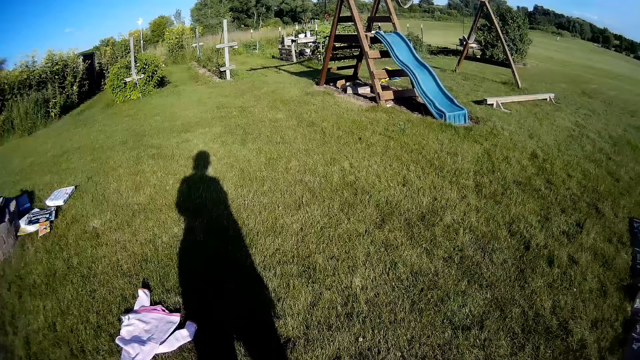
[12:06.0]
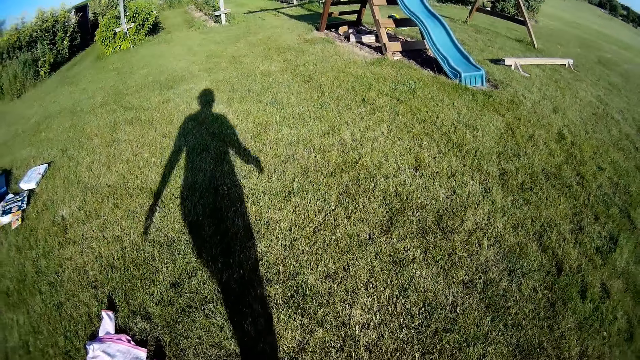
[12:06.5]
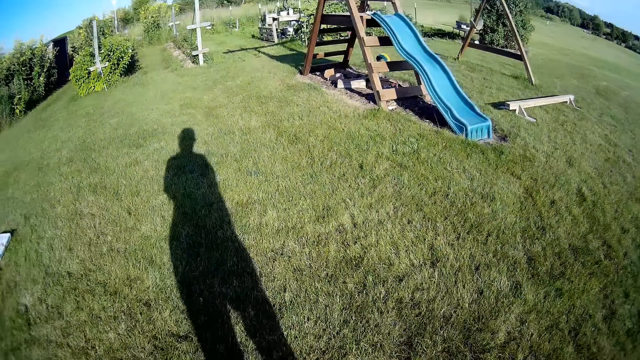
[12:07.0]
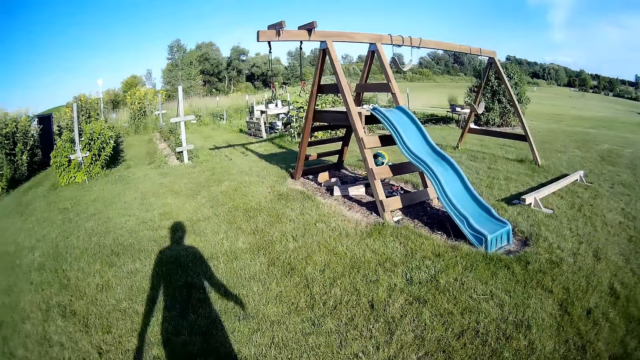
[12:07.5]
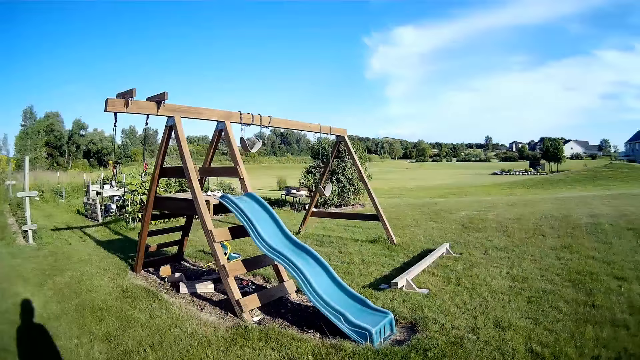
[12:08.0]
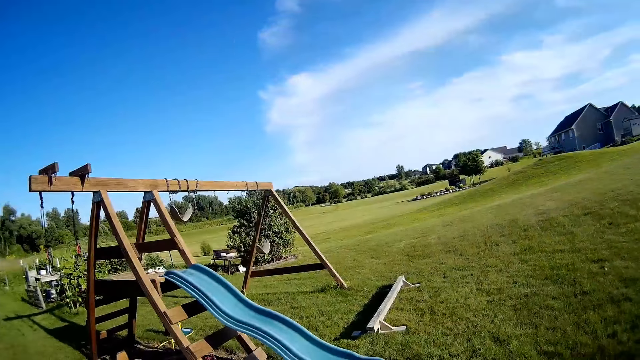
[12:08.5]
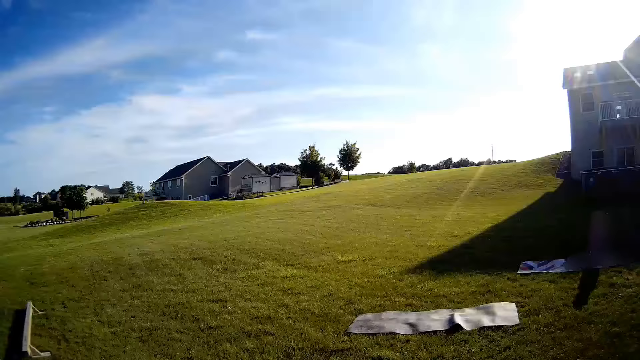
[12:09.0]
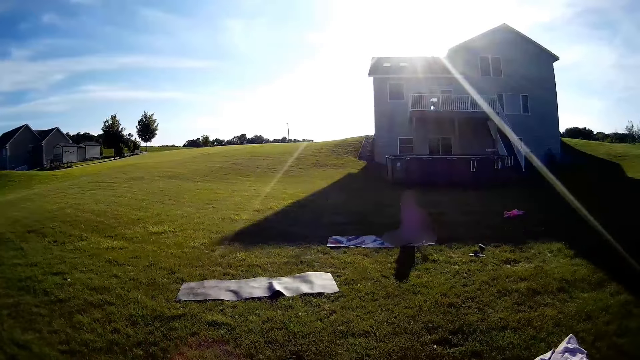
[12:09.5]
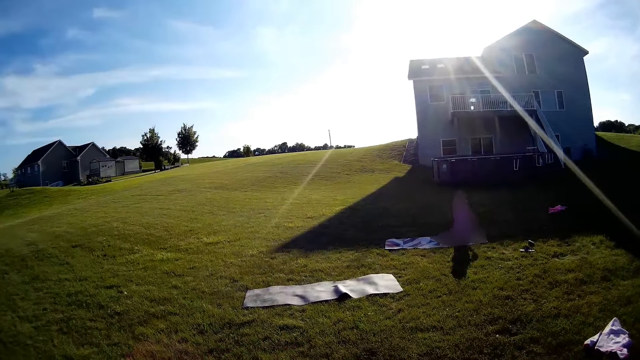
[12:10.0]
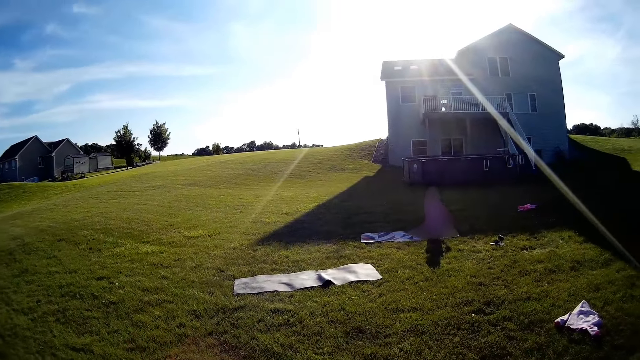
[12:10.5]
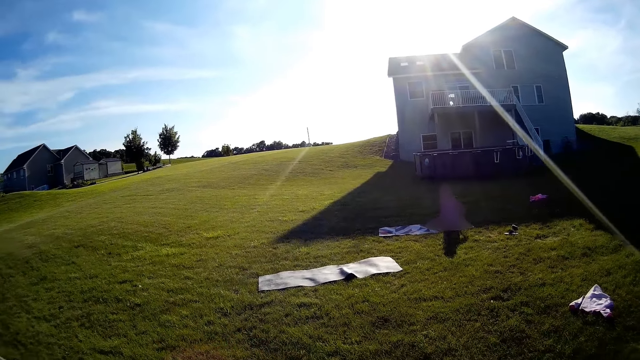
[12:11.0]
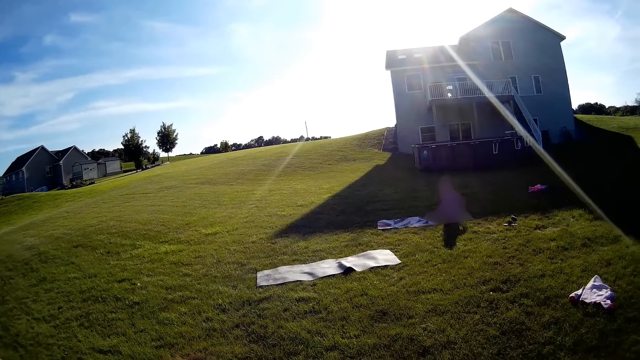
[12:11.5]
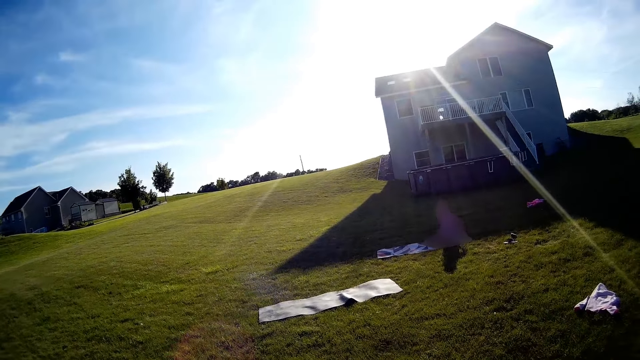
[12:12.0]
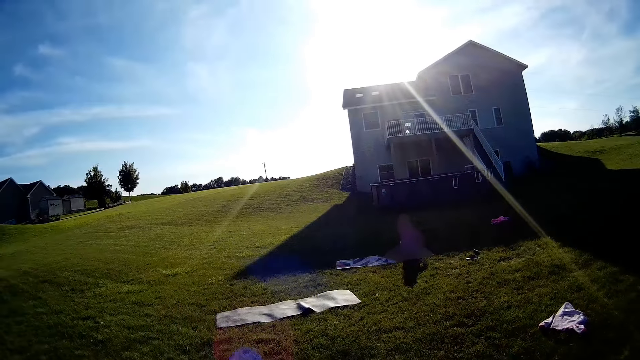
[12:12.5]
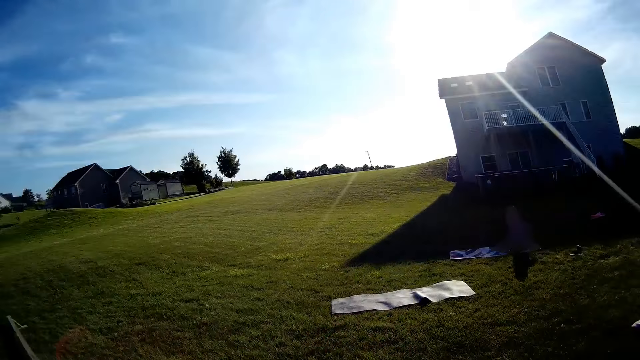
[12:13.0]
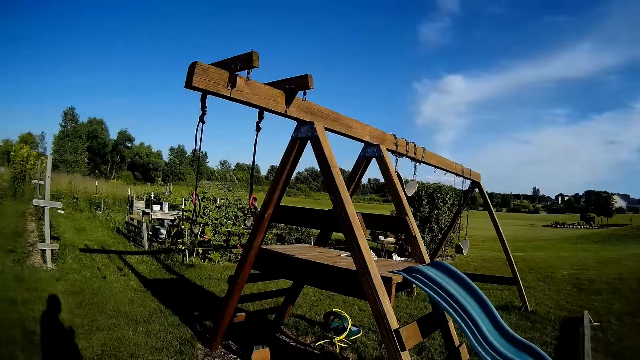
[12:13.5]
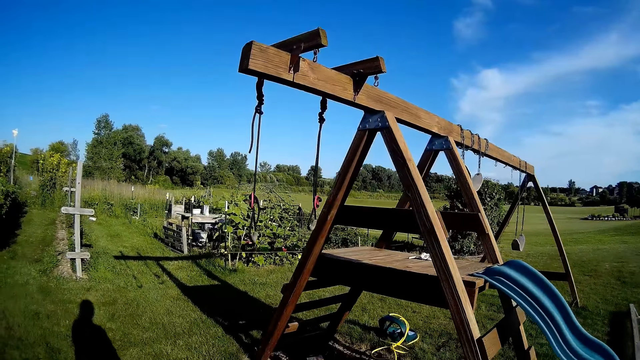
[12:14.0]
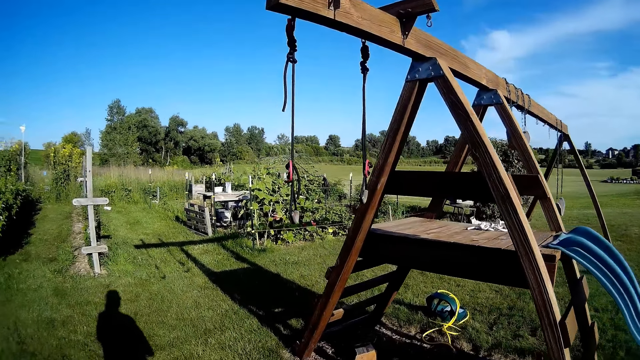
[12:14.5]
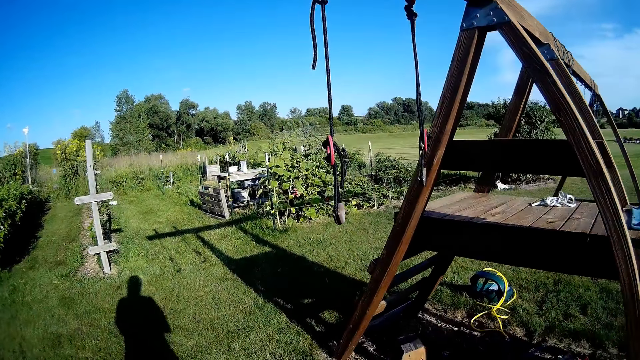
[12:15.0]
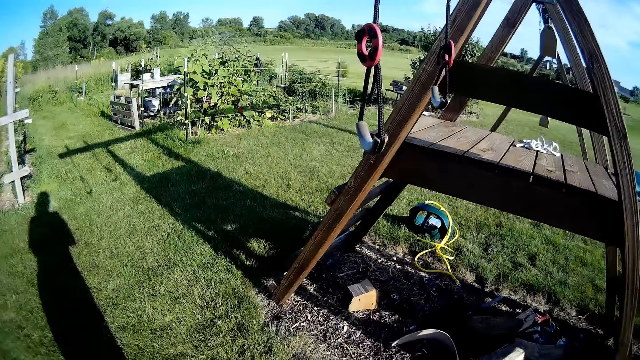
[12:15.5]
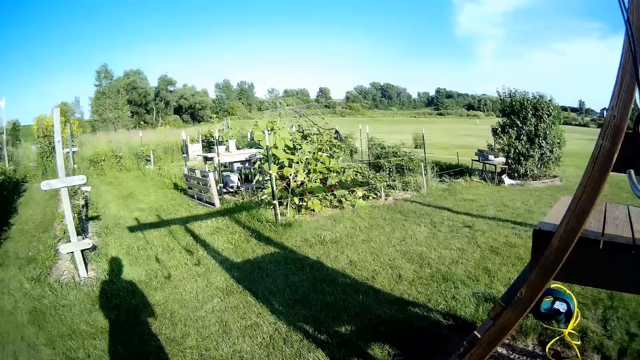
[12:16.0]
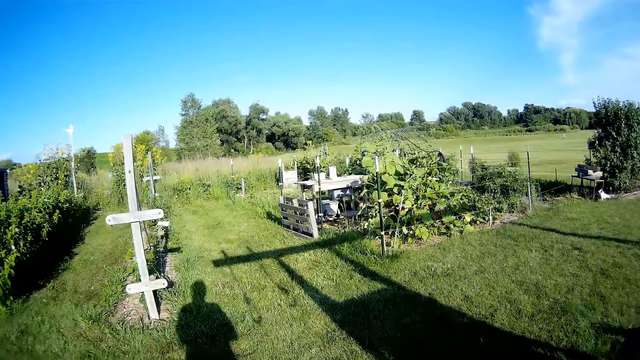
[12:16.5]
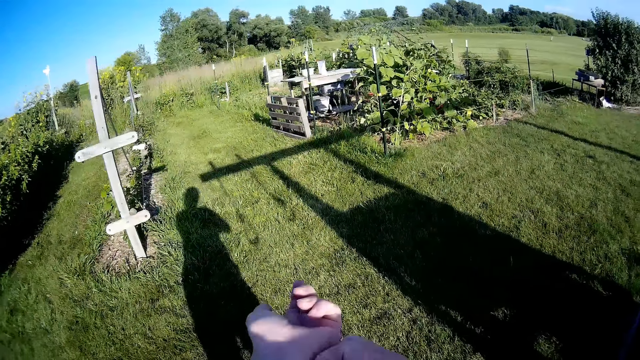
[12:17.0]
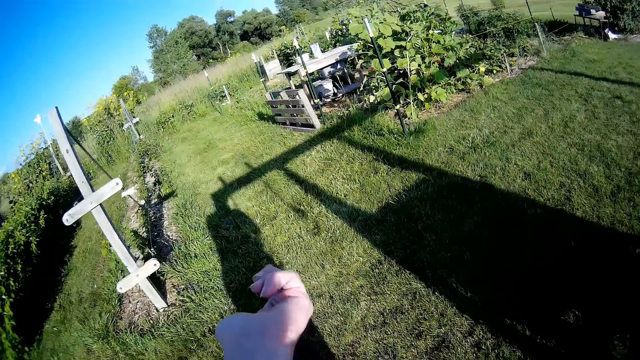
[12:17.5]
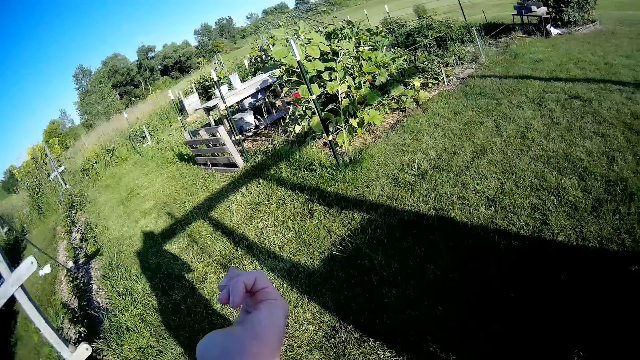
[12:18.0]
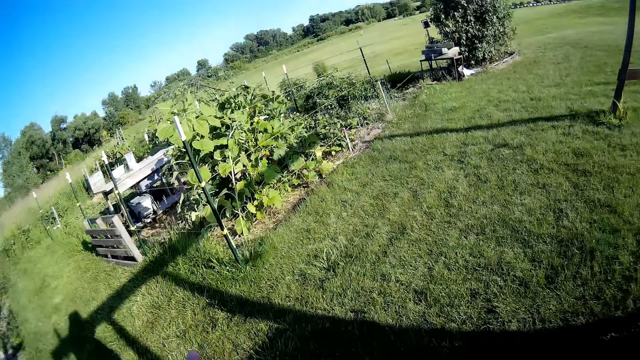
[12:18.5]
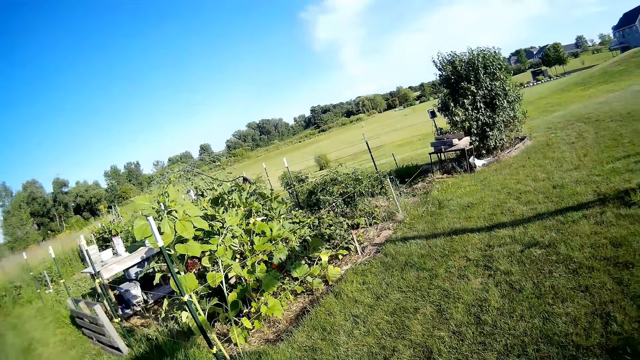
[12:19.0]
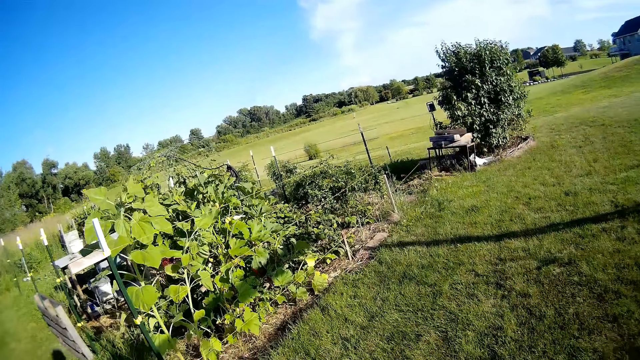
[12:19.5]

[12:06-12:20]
The camera wearer walks in the compound. She looks around. She dialogues with the child. She walks on the field. She looks at her hand.

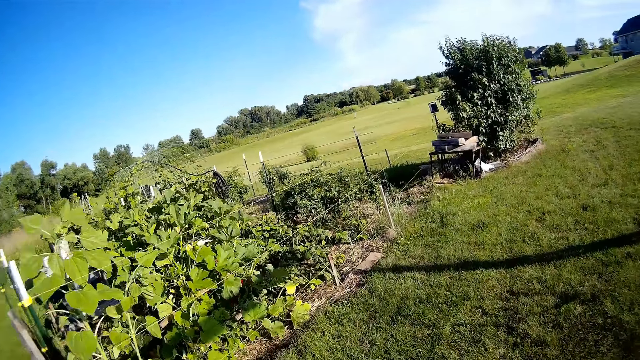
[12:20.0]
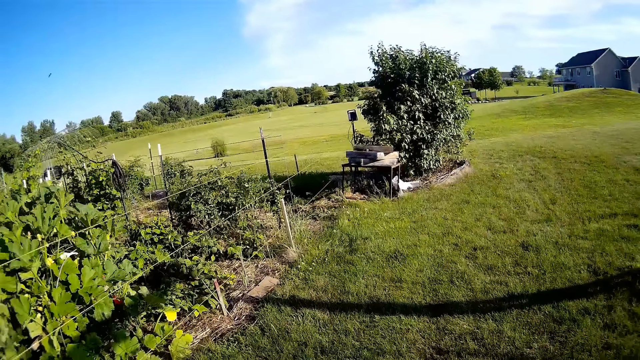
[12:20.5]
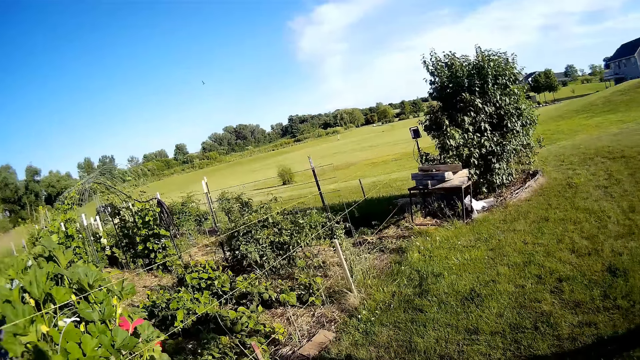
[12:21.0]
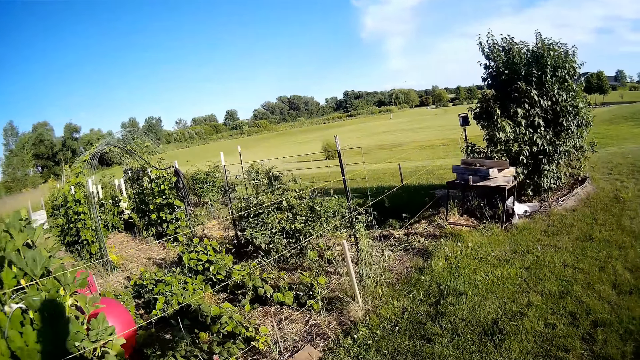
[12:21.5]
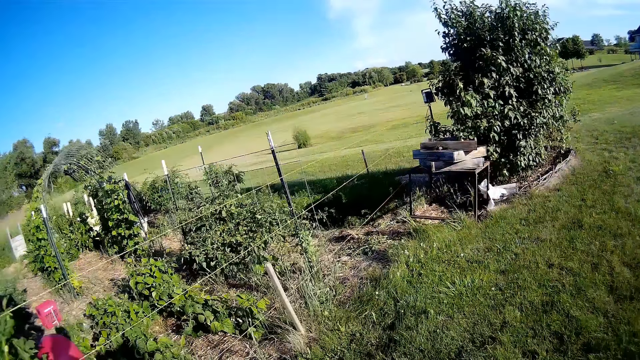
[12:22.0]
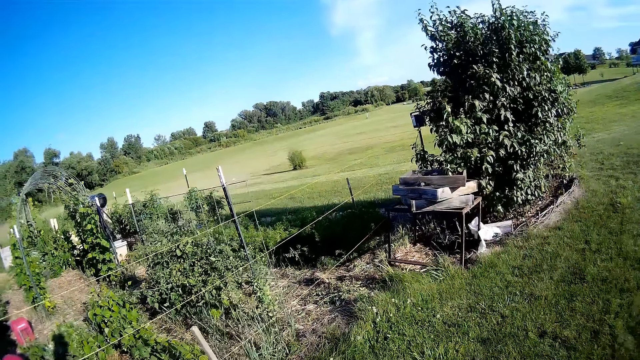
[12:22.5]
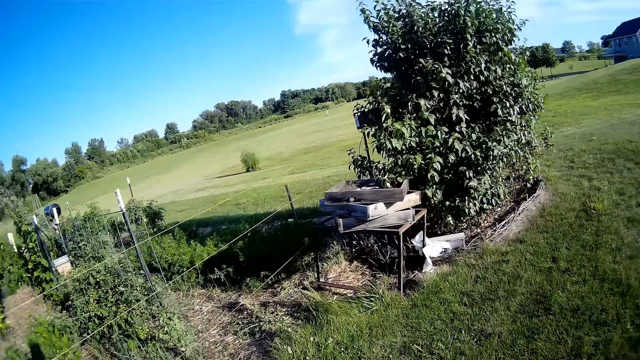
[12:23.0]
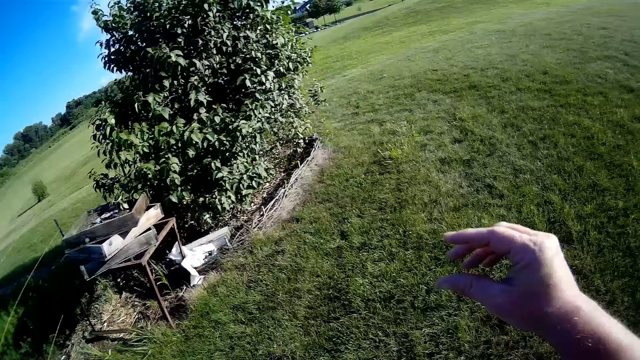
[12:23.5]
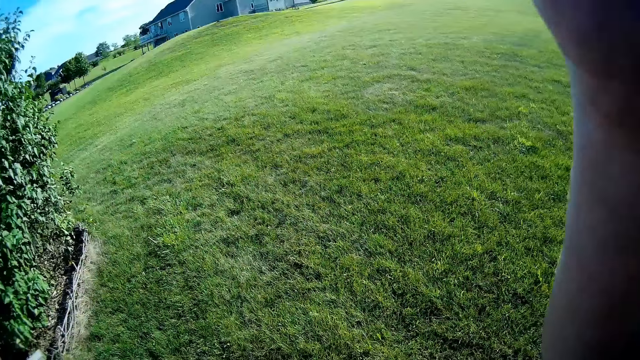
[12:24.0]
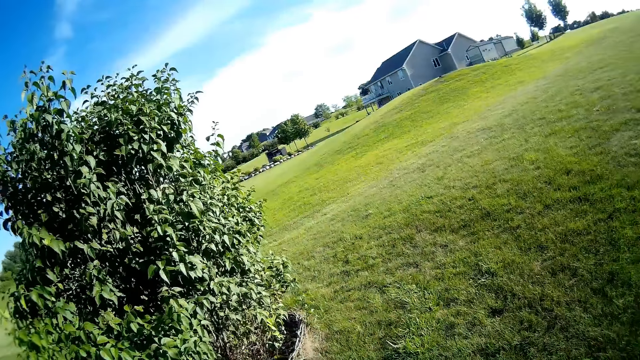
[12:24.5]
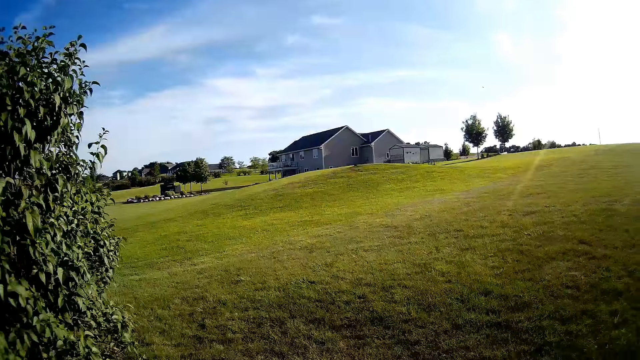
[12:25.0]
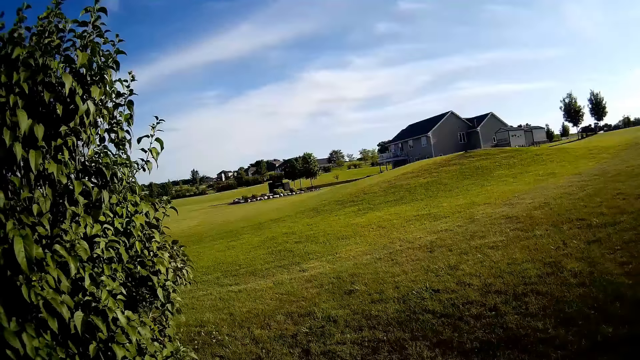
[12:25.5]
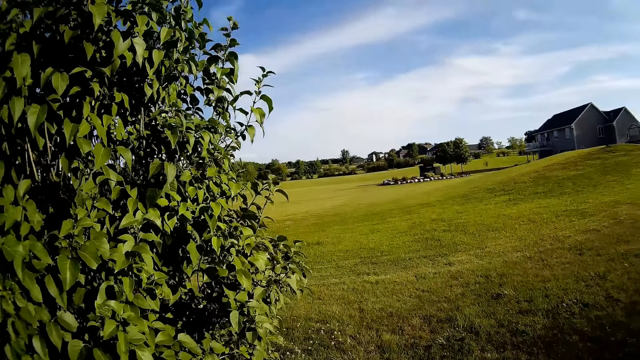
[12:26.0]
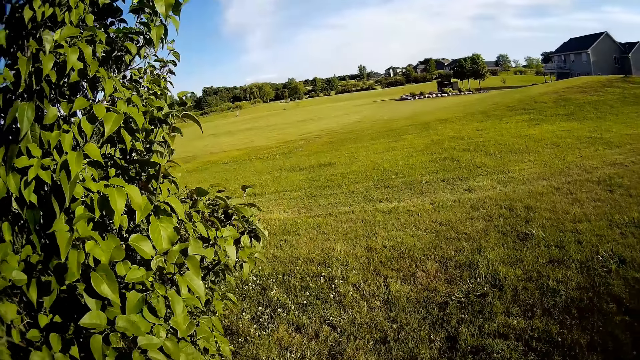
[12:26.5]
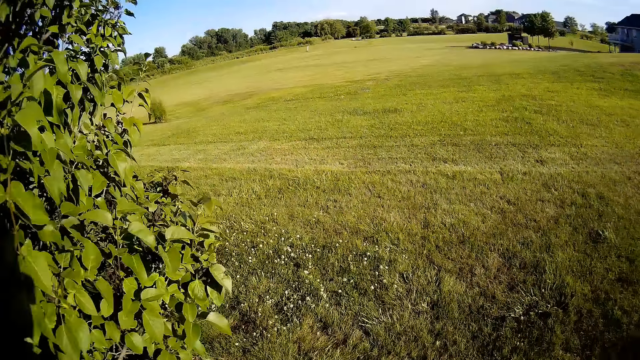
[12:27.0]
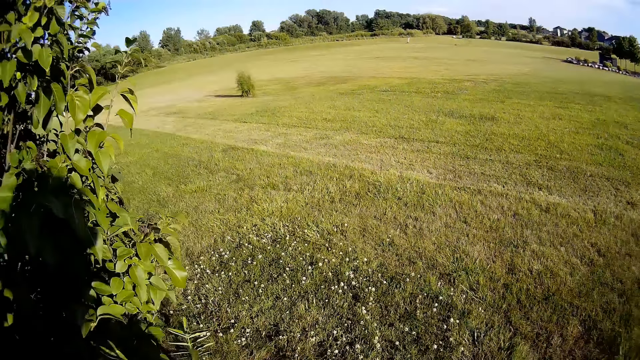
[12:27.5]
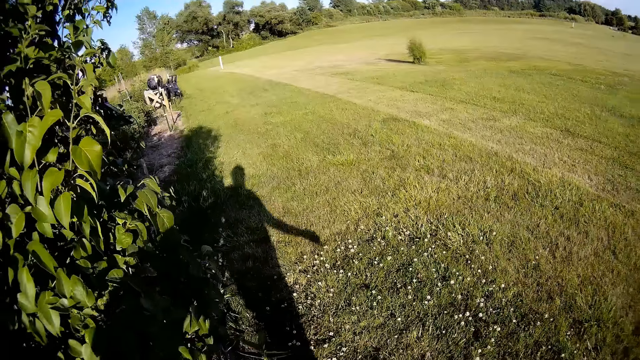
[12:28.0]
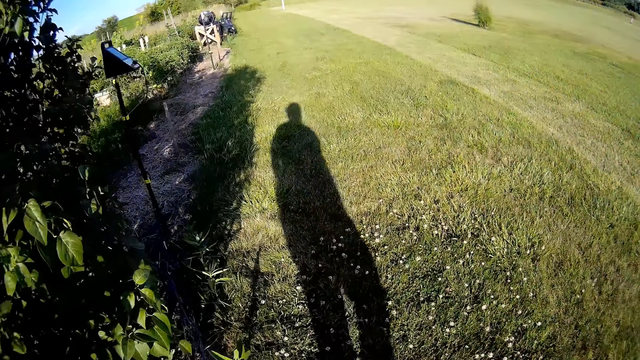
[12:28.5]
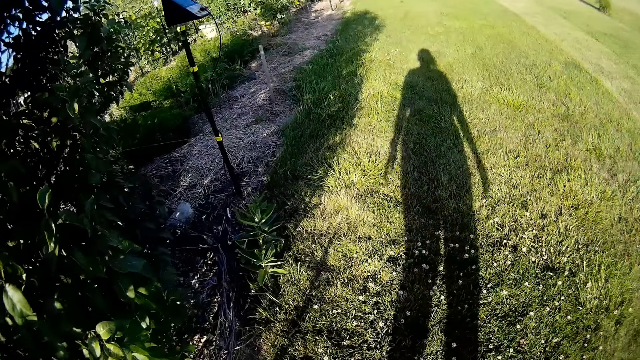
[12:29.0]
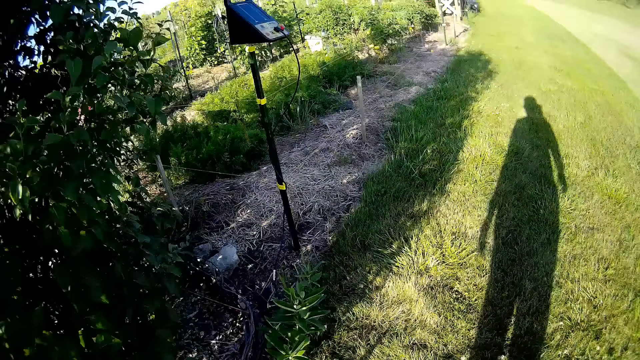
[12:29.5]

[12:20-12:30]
The camera wearer walks in the compound. They raise a hand. They walk in the compound.
